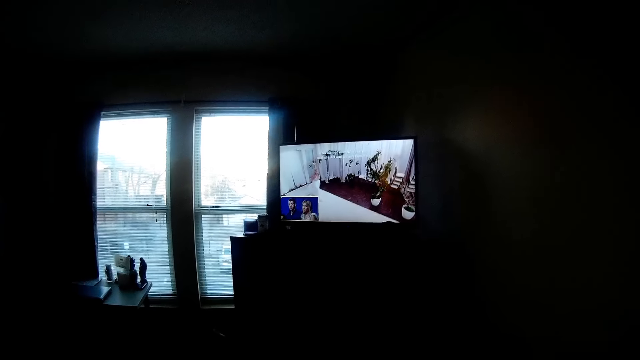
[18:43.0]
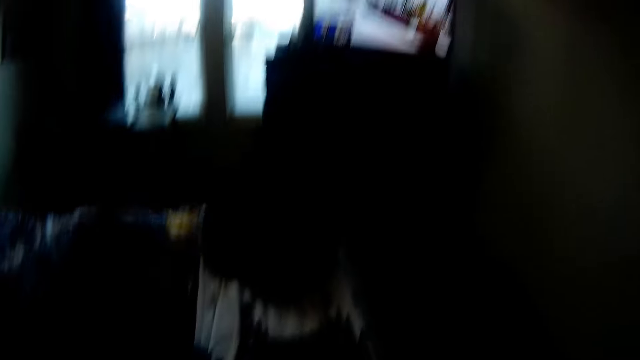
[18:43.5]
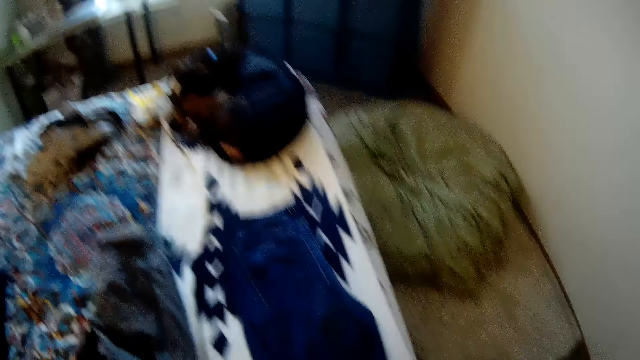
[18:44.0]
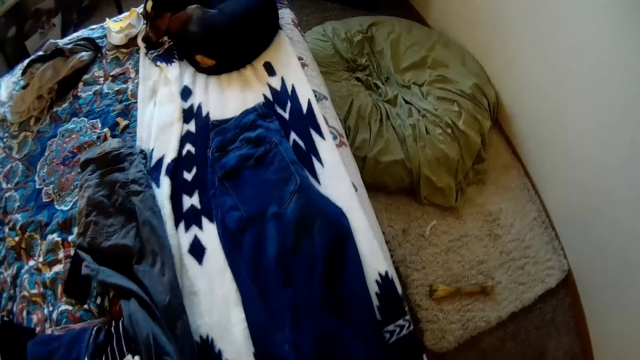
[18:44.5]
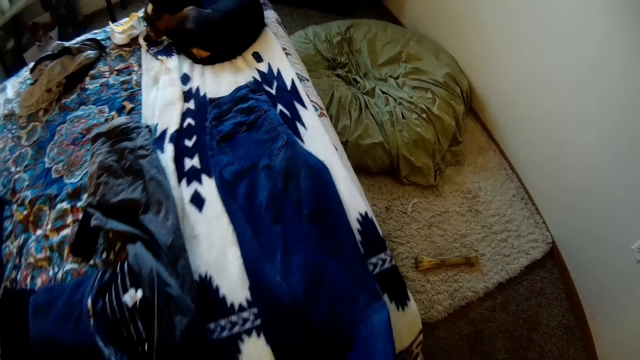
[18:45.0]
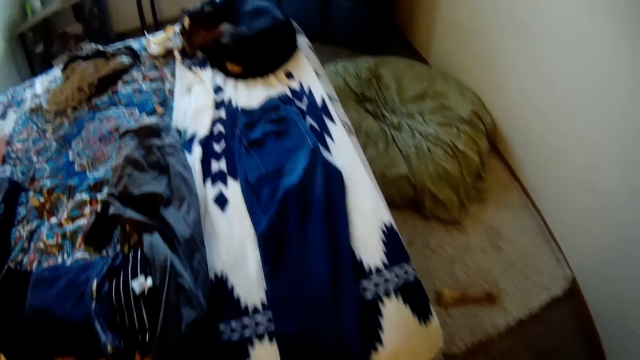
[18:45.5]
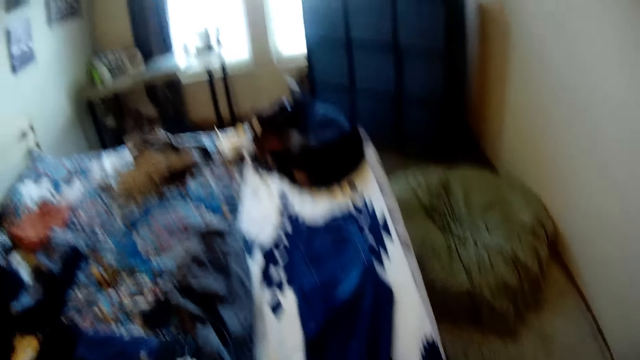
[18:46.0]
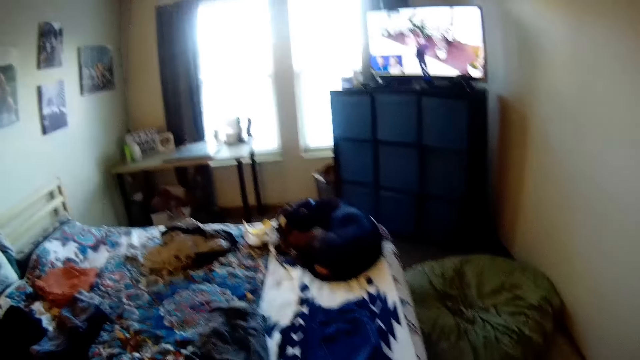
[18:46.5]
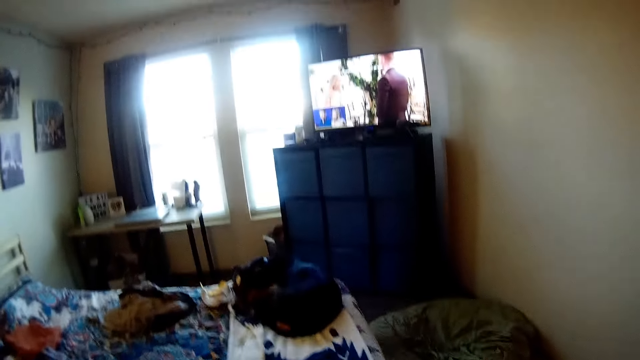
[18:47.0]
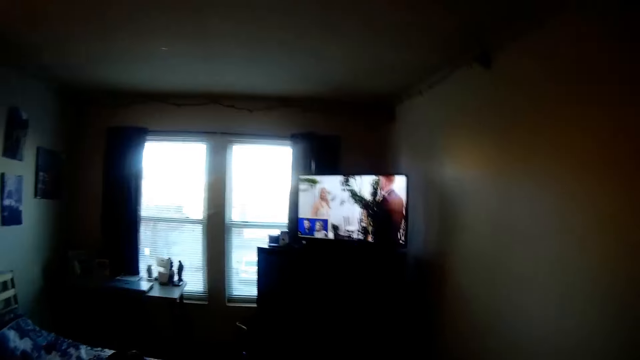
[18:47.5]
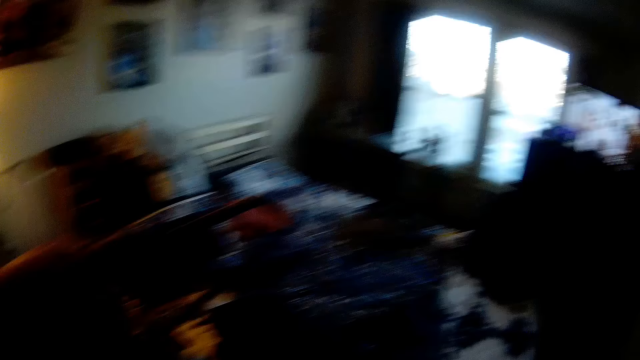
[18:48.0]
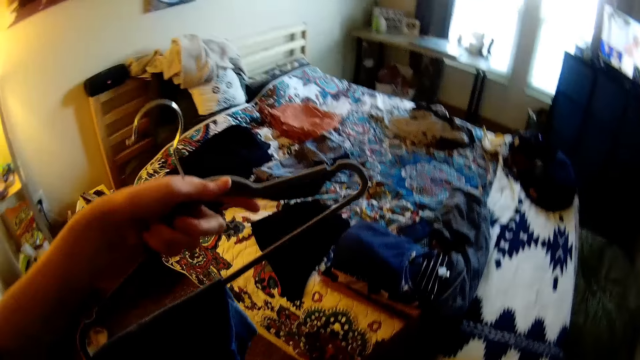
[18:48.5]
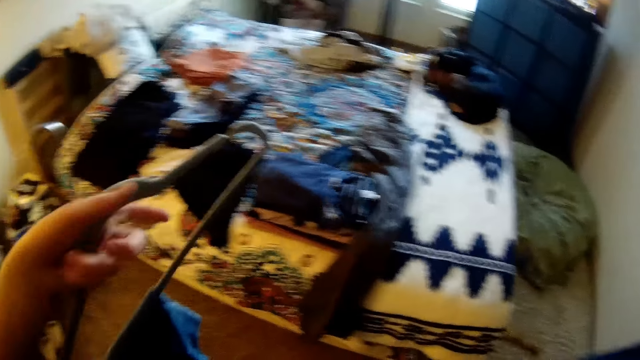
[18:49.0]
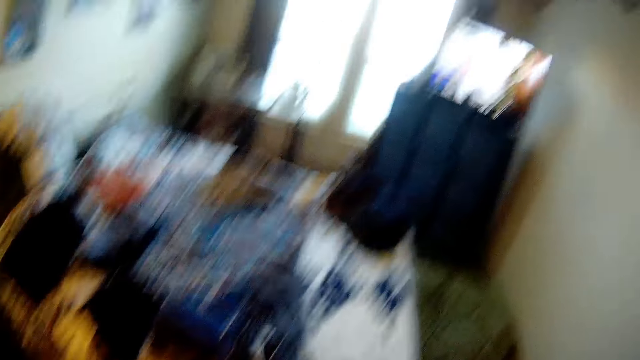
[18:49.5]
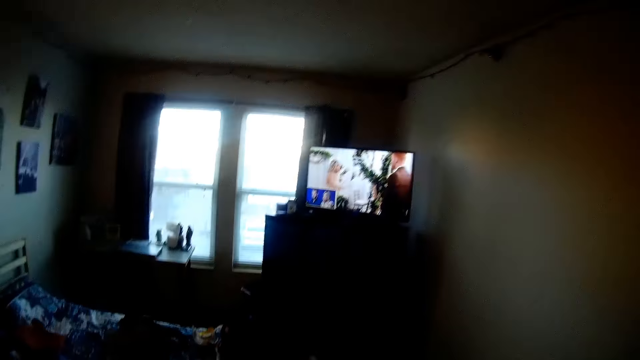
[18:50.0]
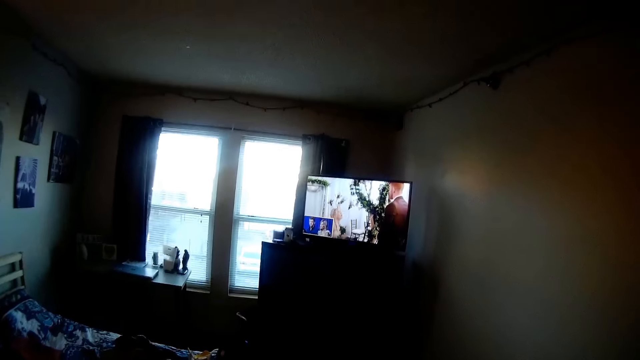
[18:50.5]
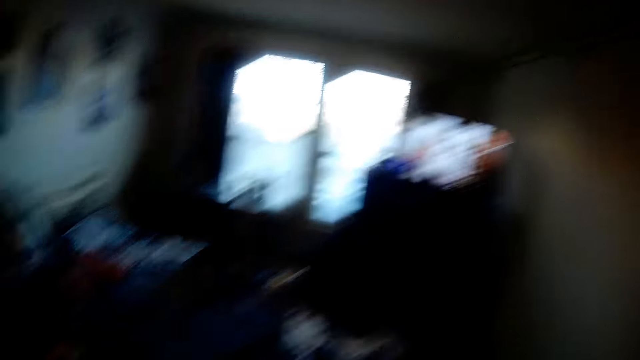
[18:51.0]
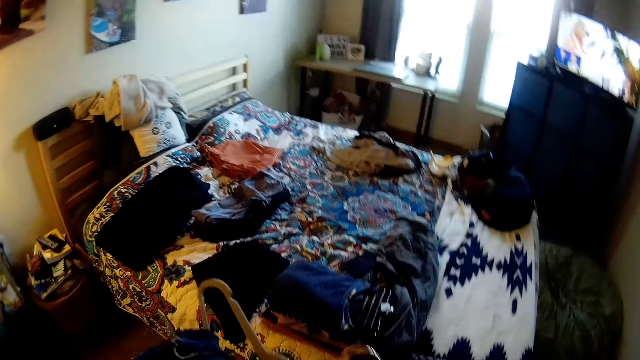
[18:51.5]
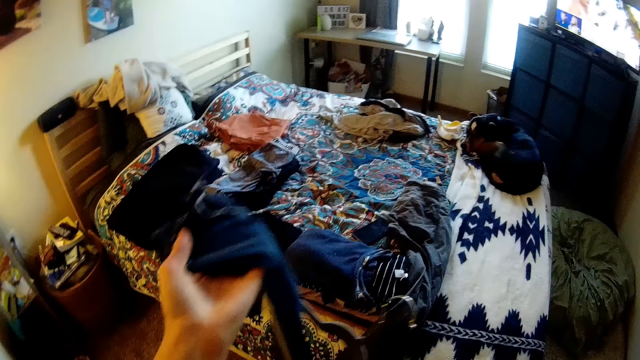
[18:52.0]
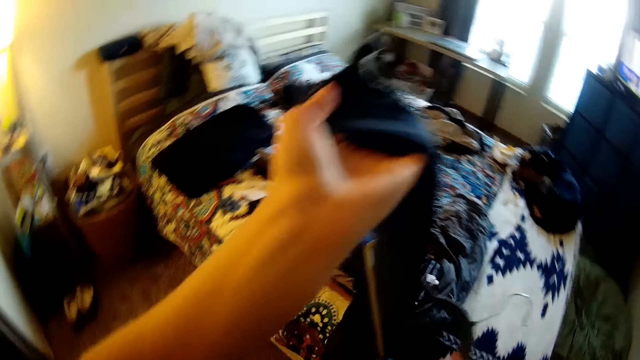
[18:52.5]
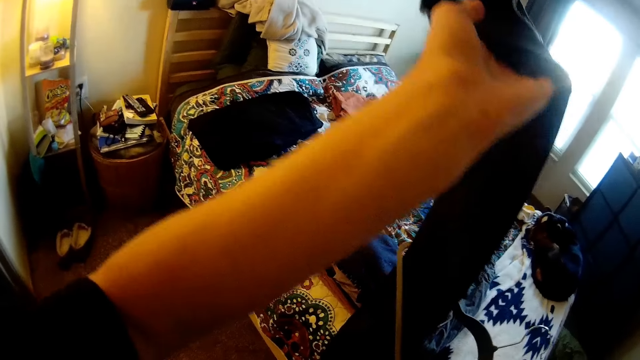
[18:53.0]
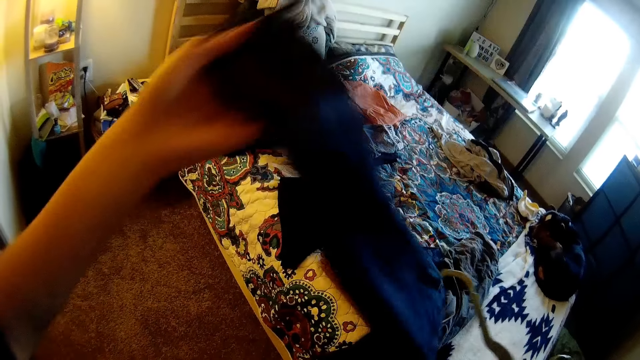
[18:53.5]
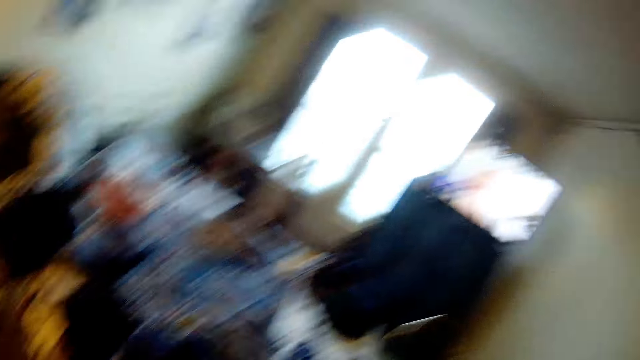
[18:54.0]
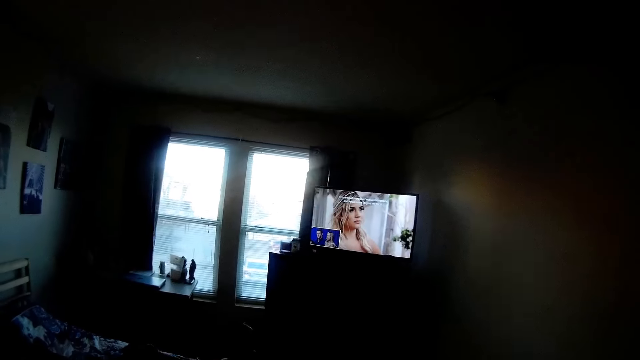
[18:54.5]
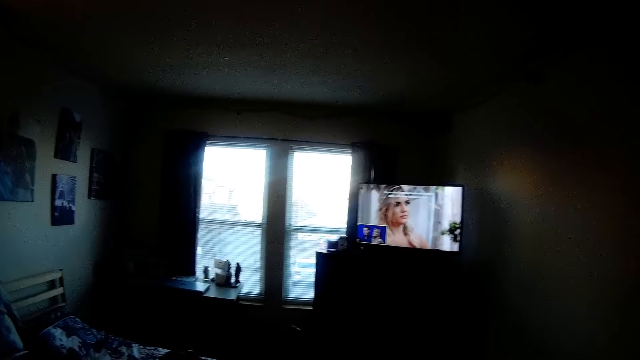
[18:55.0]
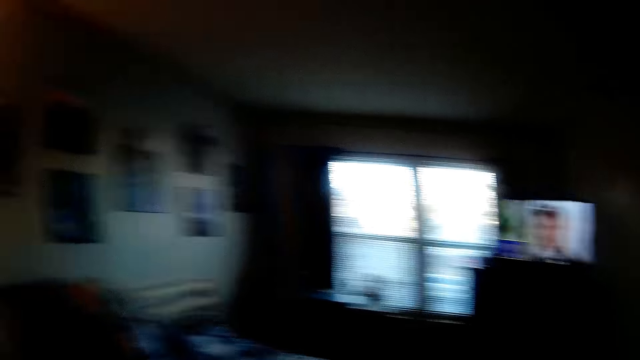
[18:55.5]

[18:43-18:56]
The camera wearer watches the television. They adjust the trouser on the bed. They look at the dog. They hold the hanger. They adjust the trouser in the hanger. They hold the dress.

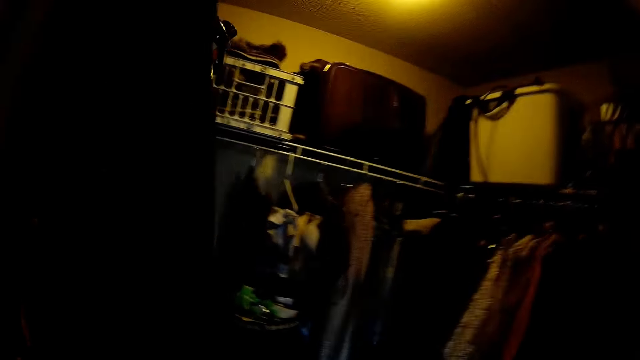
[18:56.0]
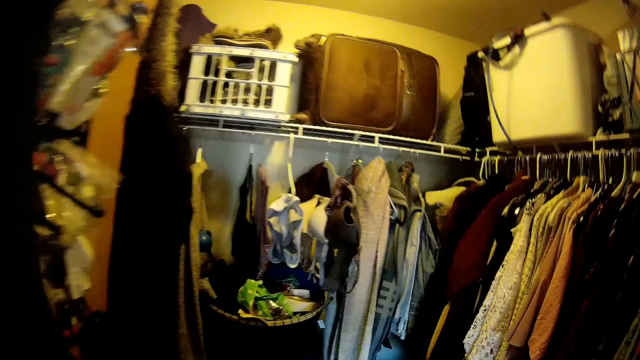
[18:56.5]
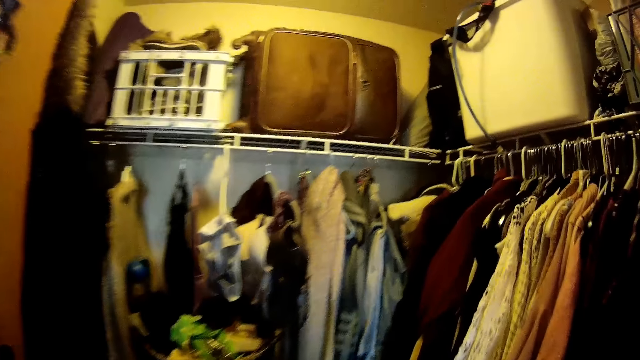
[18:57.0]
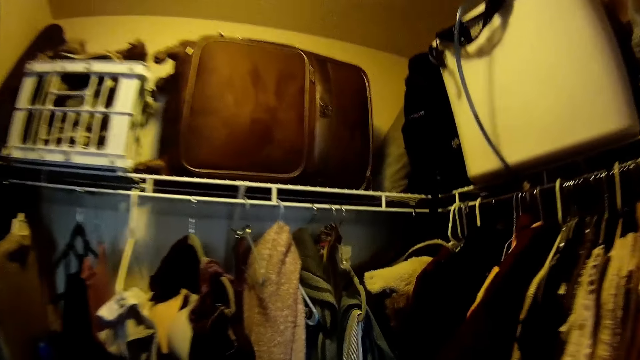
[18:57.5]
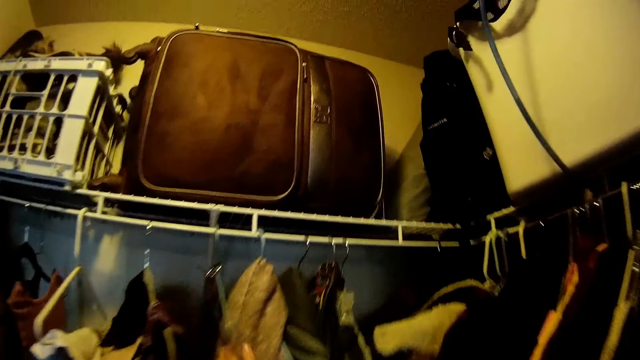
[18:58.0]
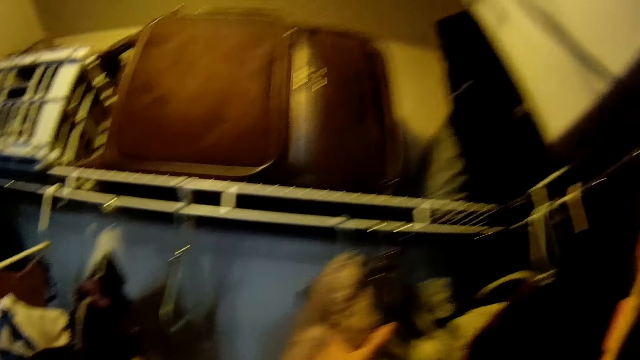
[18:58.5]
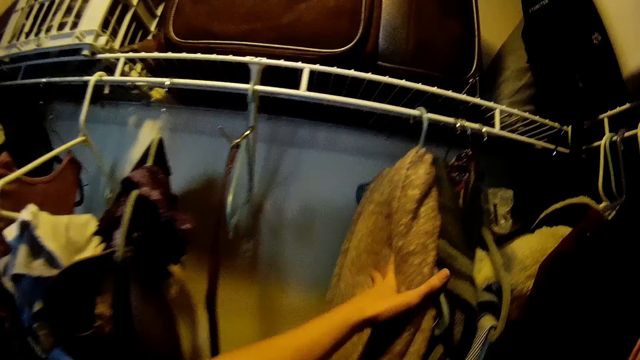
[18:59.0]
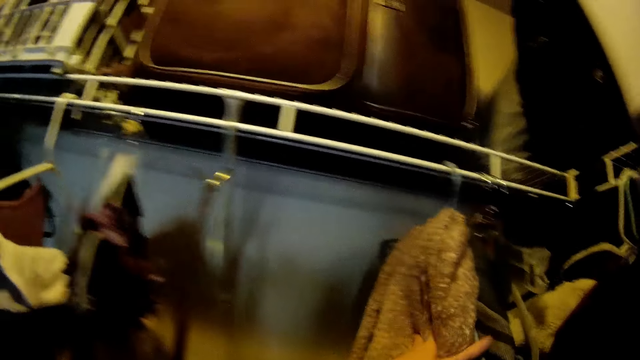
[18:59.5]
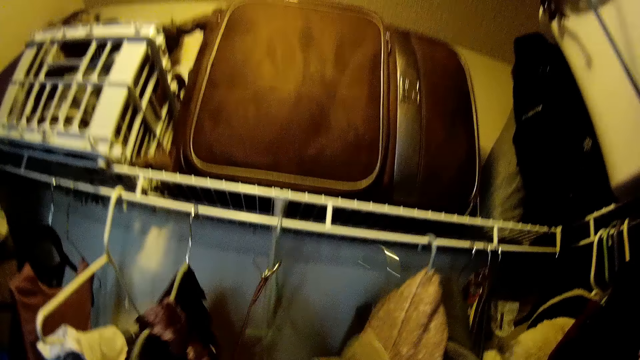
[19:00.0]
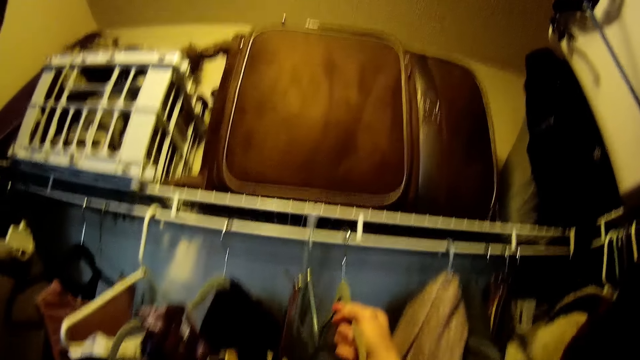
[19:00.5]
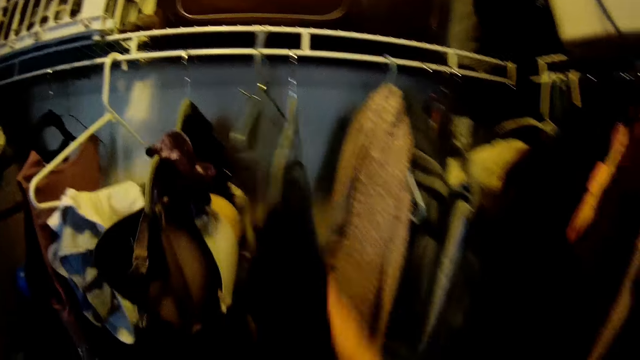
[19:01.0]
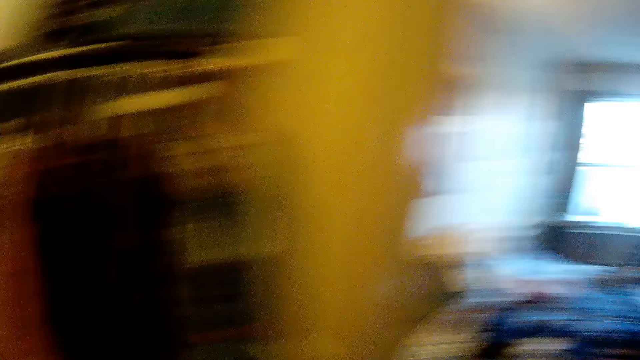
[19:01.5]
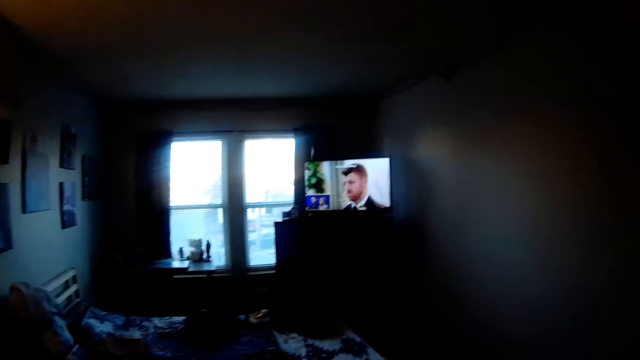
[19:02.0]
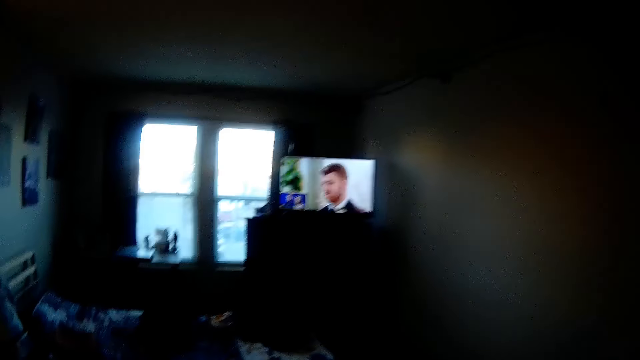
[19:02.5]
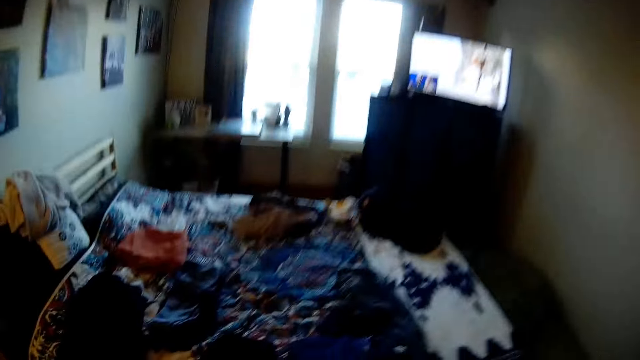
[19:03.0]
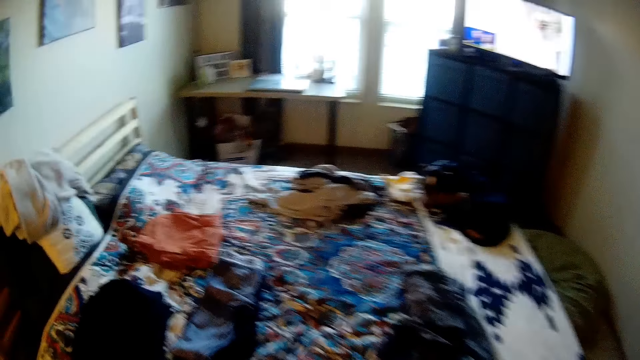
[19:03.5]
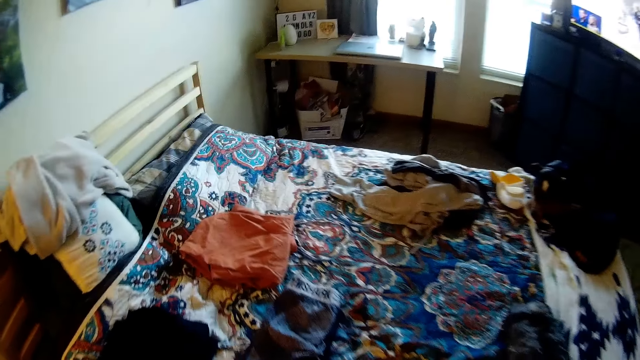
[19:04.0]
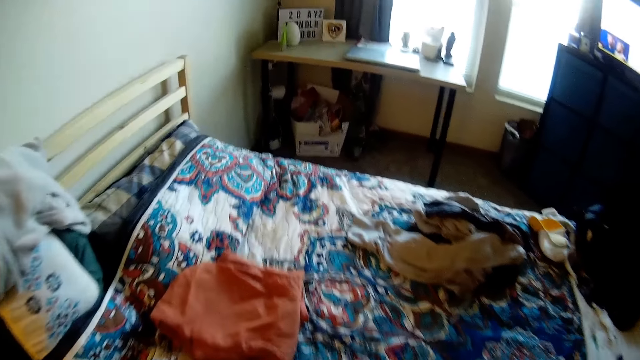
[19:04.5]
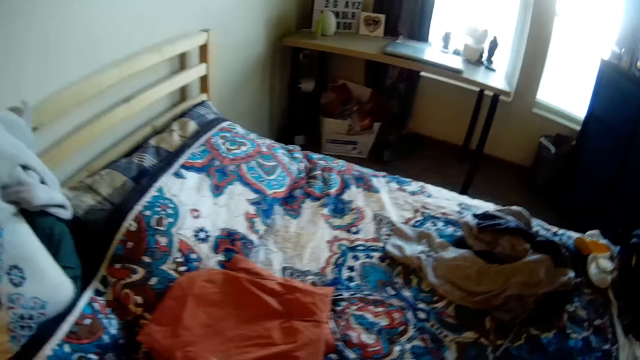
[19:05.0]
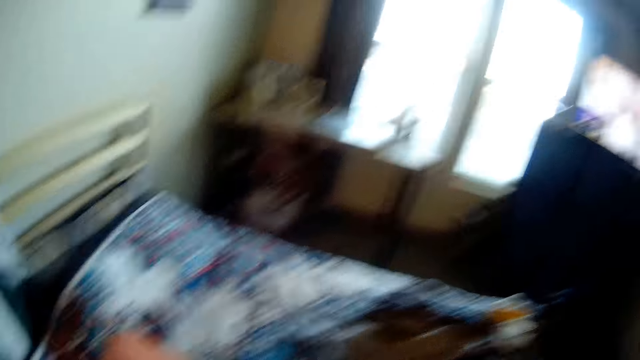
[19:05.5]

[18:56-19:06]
The camera wearer goes into the closet. They pull the hanged clothes. They adjust the clothes on the rack. They place the hanger on the rack. They walk out of the closet into the bedroom.
